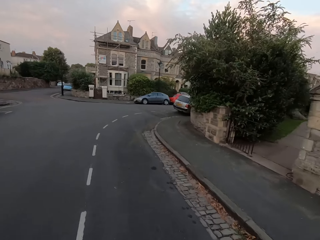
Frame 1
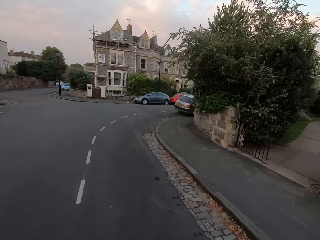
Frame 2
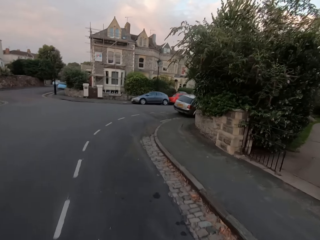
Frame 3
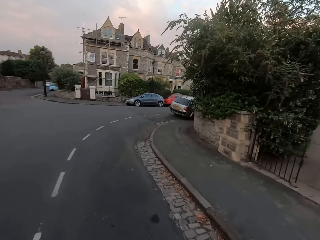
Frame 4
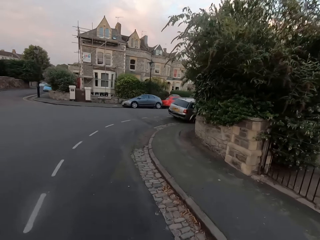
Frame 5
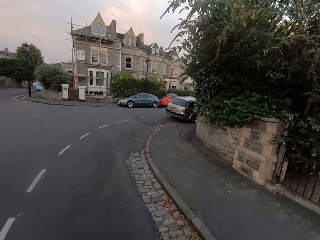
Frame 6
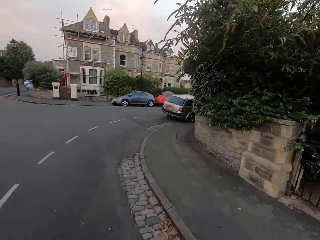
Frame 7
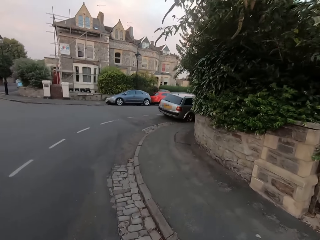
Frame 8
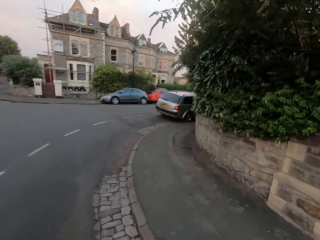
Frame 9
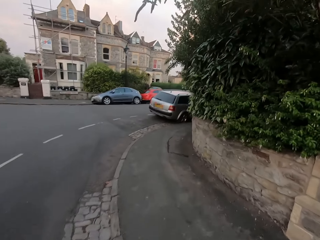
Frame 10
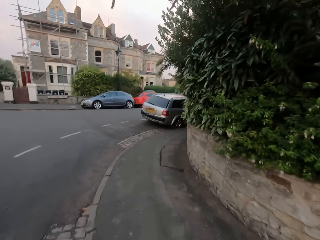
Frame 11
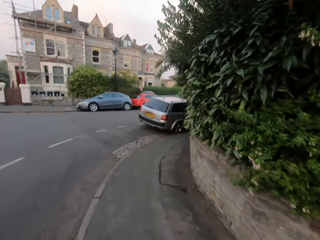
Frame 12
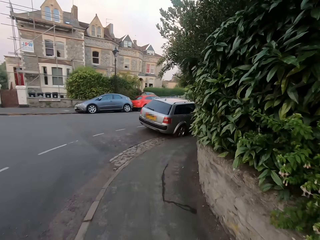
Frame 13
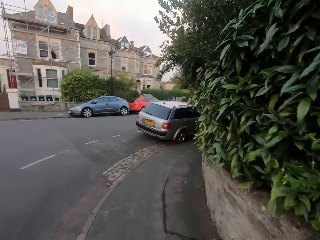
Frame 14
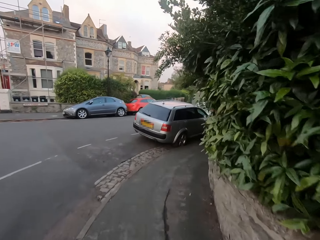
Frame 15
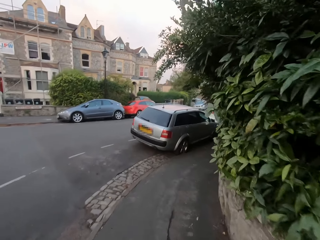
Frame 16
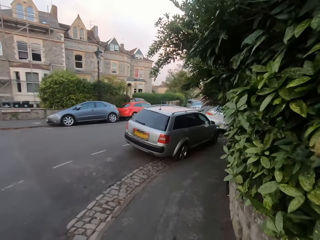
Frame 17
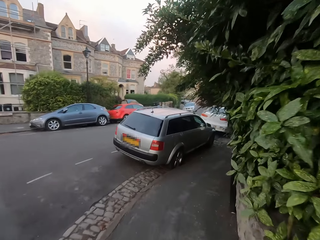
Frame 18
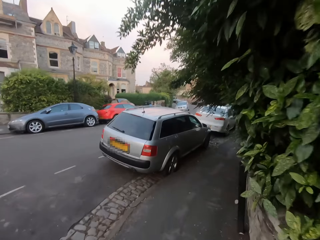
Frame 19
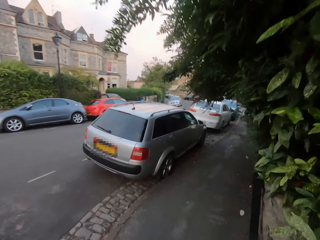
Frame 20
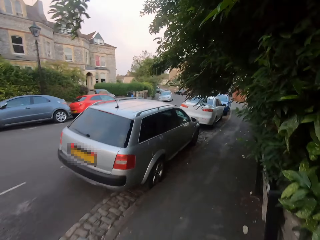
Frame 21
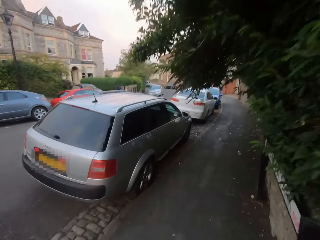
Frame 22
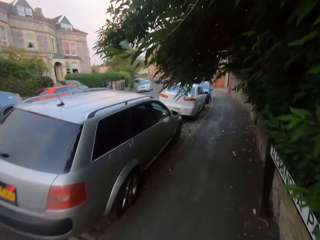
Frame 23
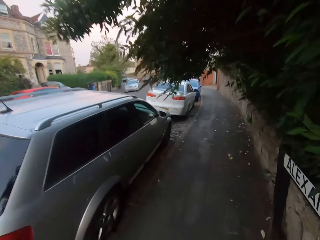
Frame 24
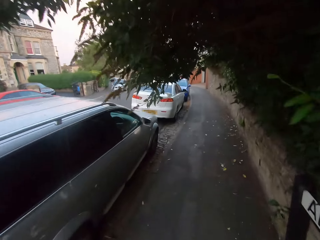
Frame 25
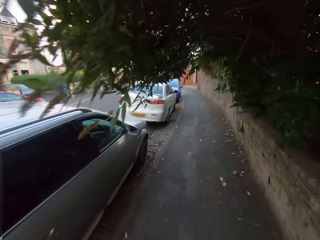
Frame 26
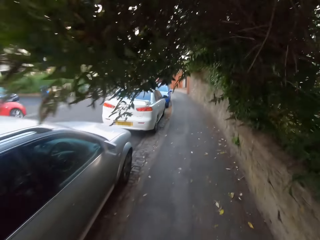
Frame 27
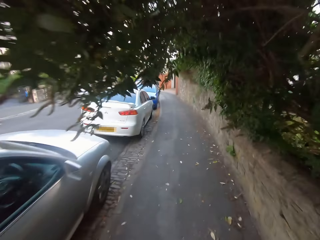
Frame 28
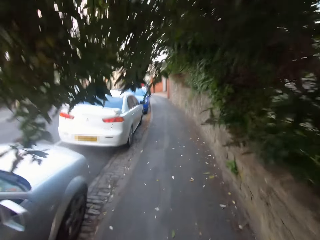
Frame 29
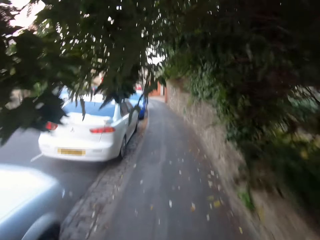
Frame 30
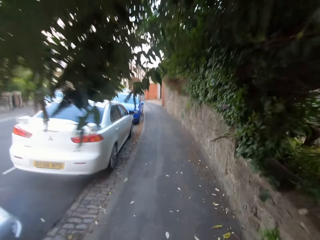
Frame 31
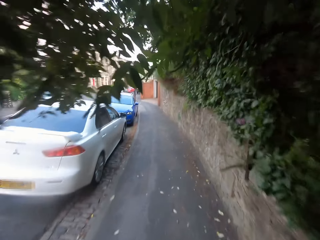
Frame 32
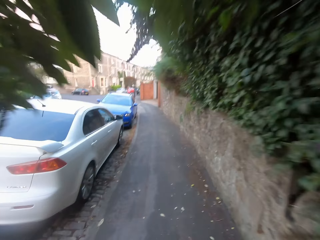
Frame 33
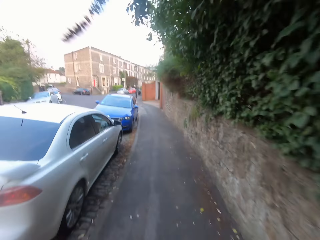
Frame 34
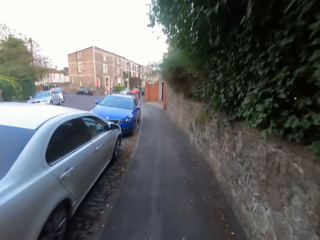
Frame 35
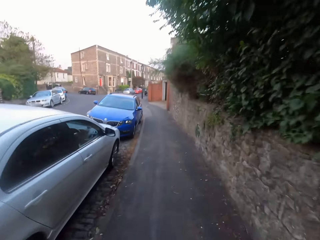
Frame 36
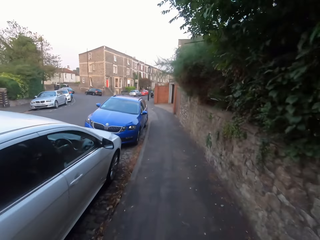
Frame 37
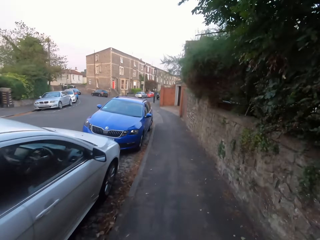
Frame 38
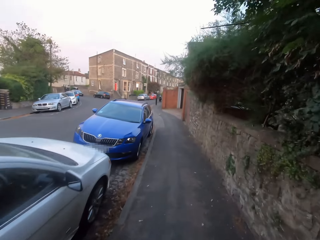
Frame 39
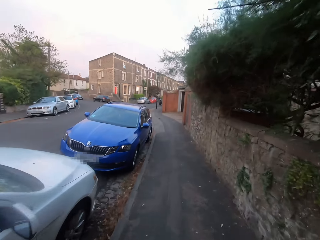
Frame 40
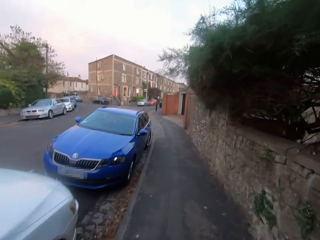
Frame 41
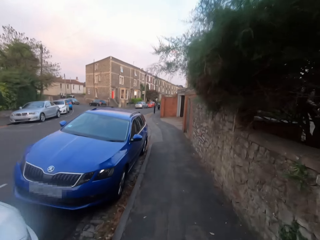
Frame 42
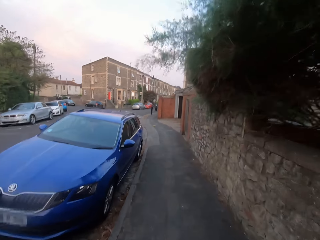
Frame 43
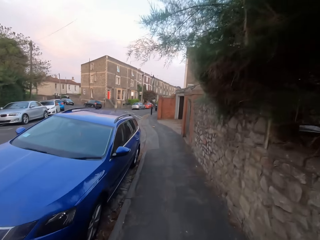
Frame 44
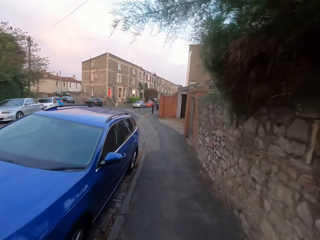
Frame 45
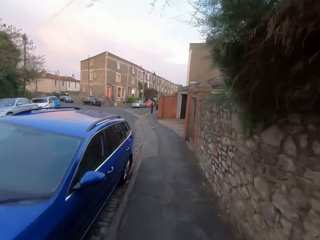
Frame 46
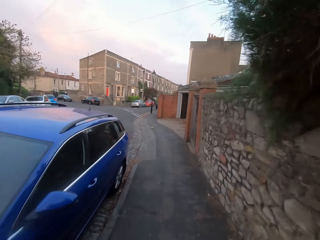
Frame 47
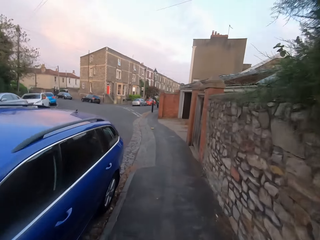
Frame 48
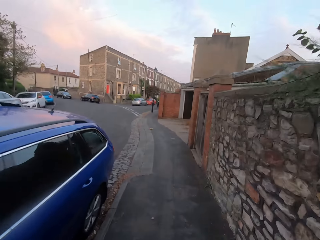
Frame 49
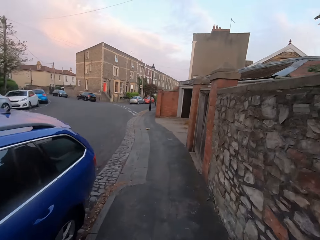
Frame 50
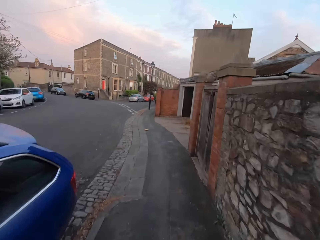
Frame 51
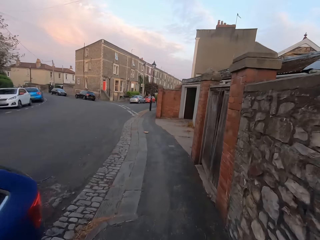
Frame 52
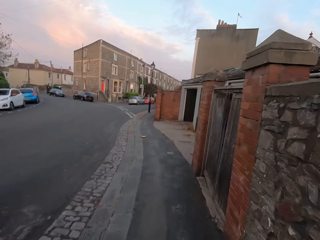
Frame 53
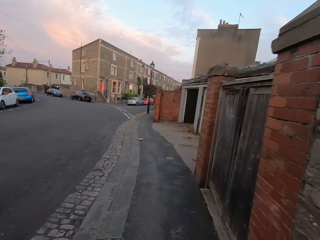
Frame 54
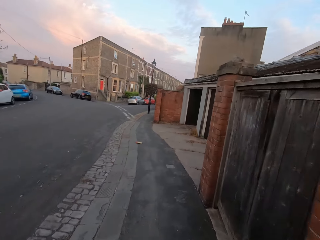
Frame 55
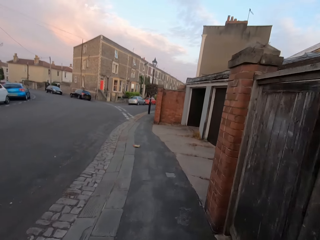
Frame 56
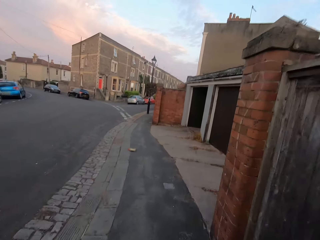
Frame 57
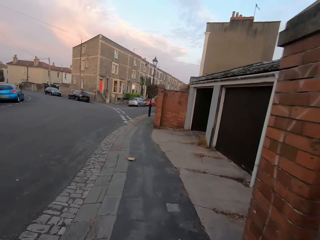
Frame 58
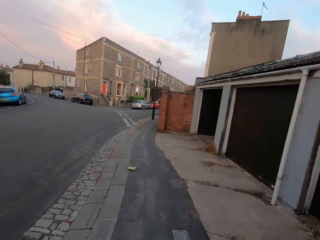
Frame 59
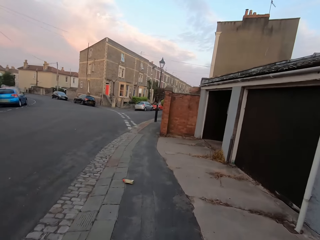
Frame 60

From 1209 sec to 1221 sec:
The camera wearer runs on the footpath.

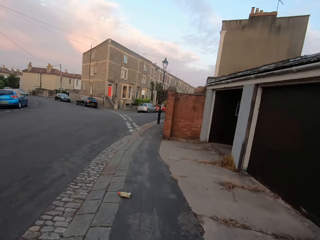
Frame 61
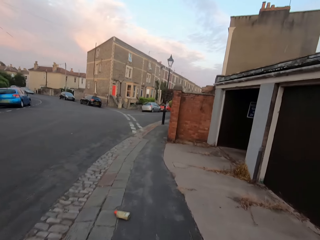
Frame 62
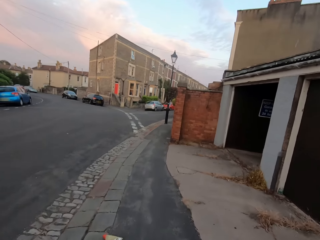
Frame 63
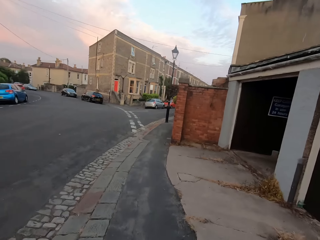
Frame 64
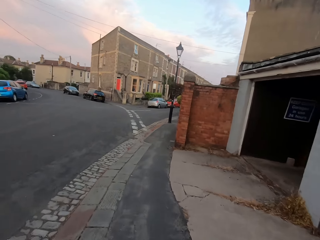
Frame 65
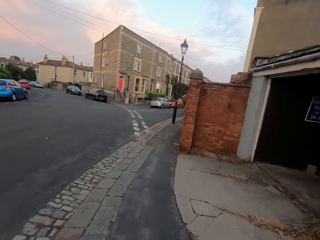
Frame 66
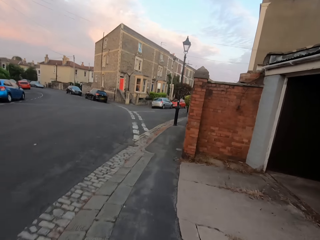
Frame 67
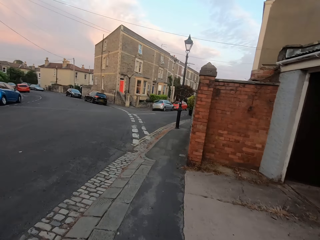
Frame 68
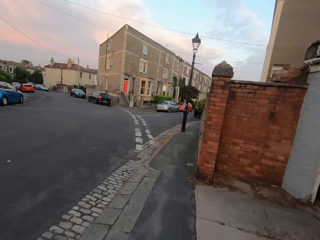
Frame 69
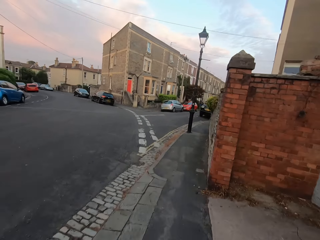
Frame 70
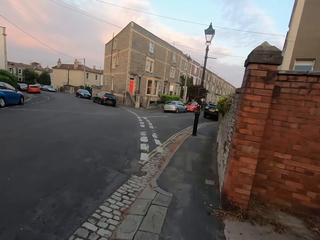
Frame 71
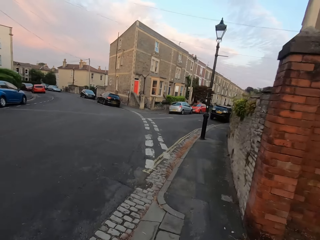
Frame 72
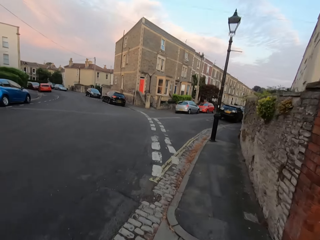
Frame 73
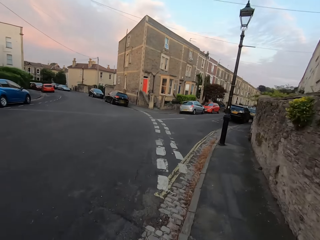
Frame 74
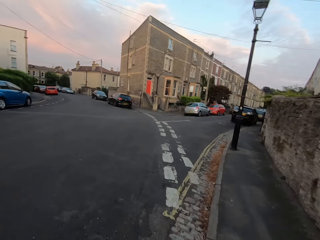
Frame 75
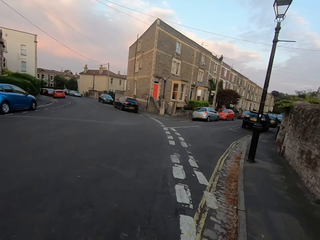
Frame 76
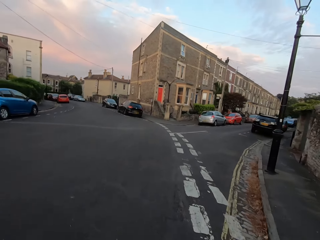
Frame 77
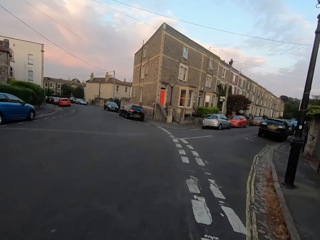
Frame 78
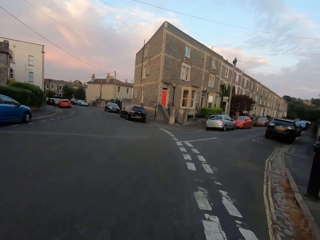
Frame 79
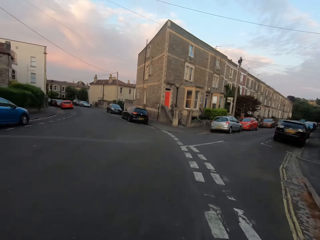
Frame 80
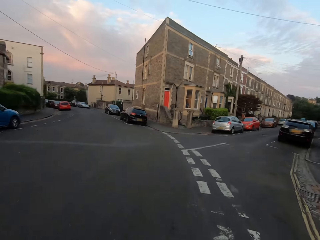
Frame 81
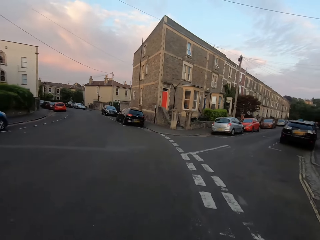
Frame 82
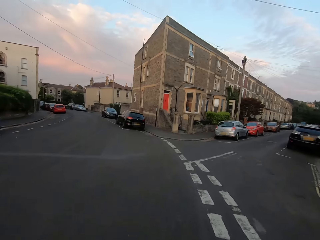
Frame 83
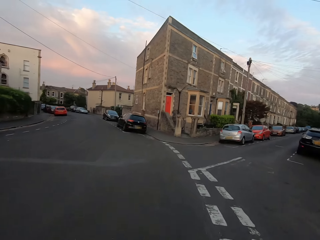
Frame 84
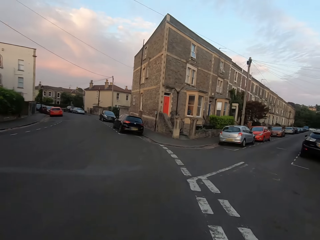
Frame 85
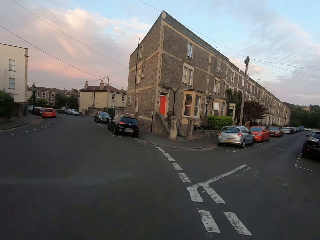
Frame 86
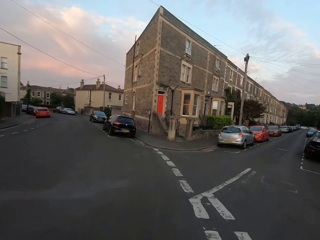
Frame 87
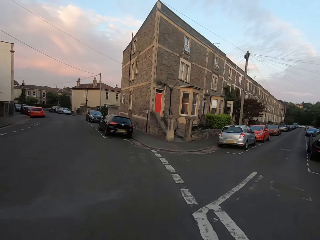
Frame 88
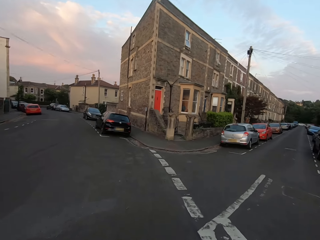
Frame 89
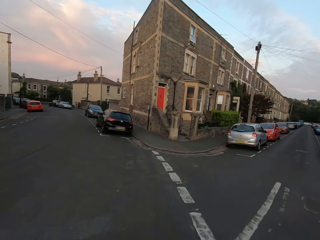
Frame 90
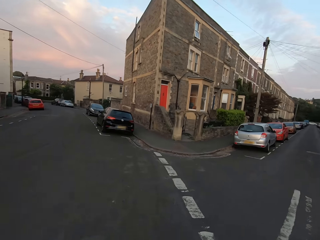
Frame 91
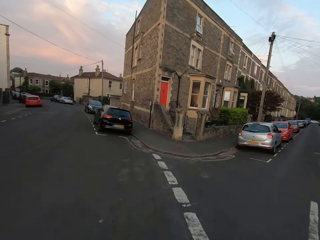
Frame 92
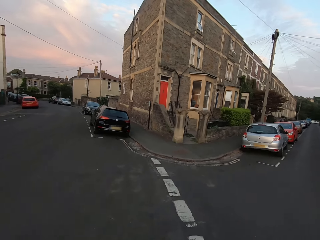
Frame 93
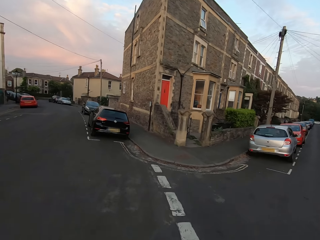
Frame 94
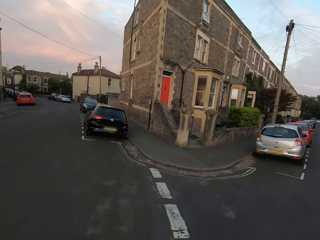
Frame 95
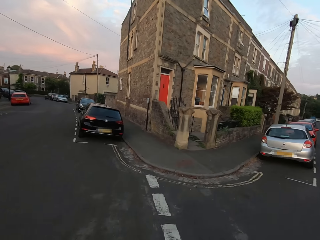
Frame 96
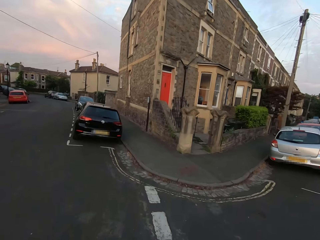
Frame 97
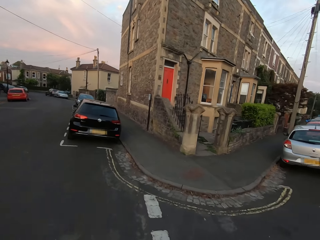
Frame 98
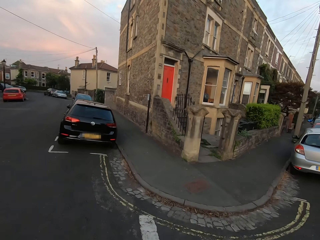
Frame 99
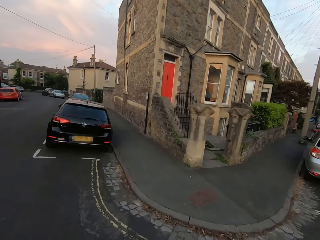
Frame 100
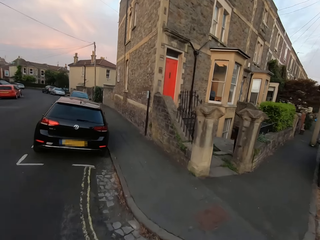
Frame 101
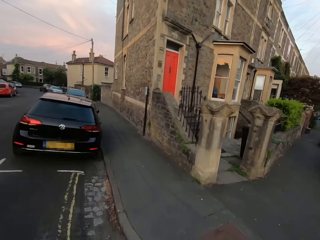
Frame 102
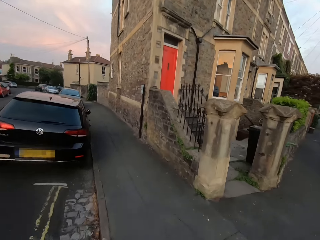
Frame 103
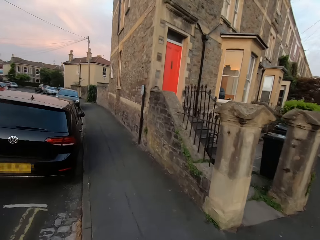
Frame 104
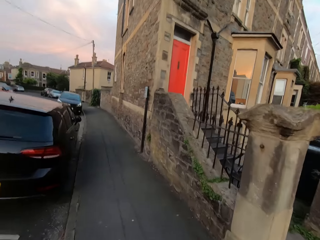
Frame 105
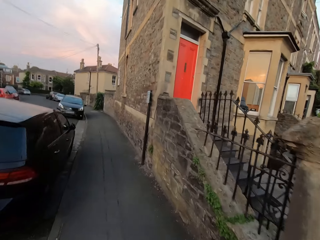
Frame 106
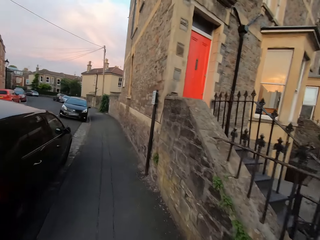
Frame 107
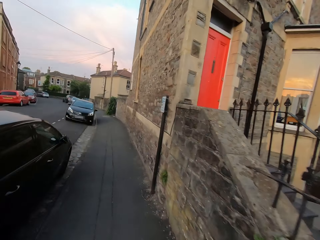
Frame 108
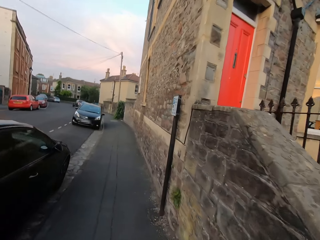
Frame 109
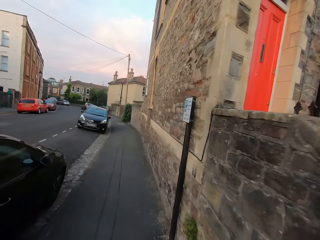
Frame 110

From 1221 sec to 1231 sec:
The camera wearer crosses the road. They run on the footpath along the road.
